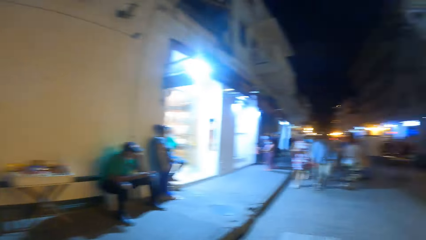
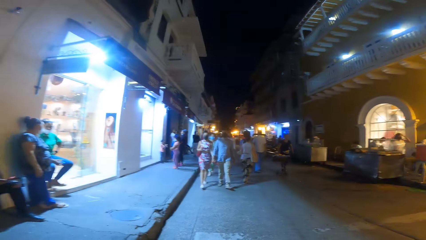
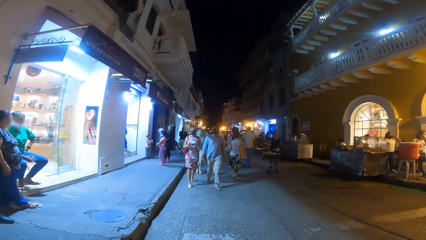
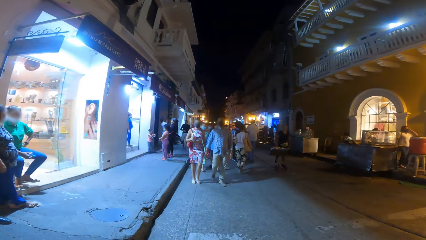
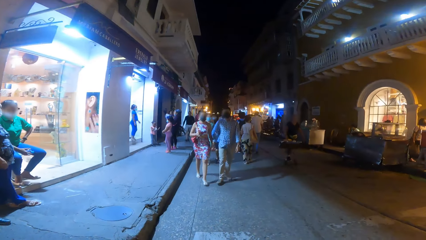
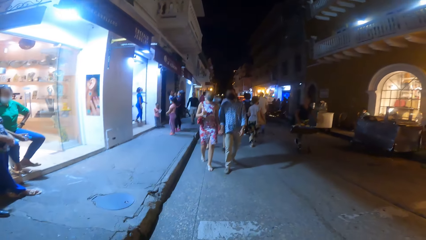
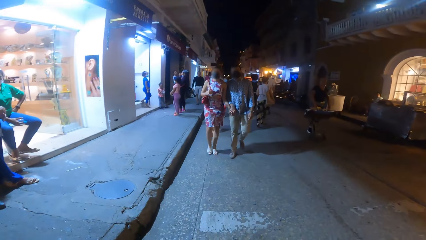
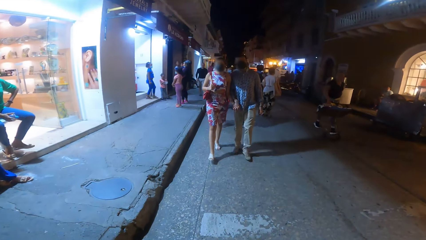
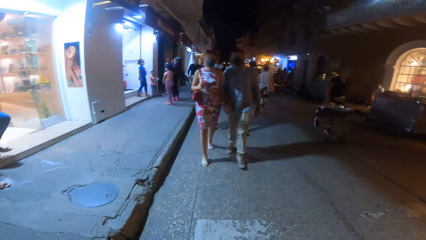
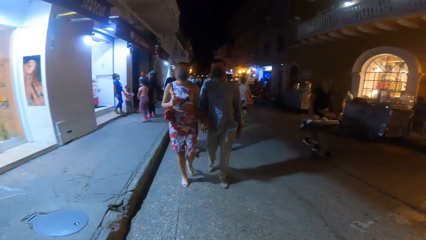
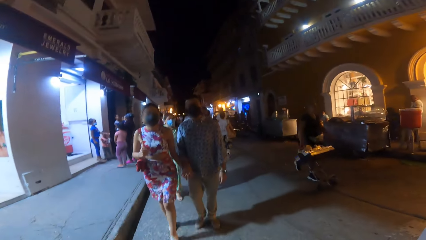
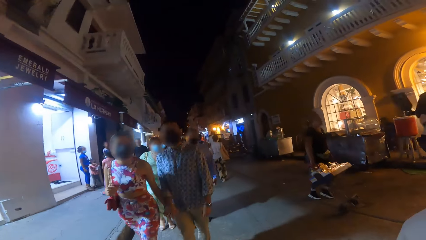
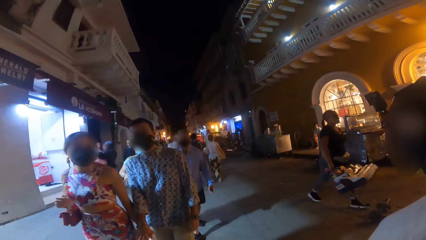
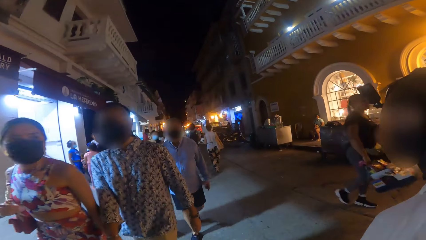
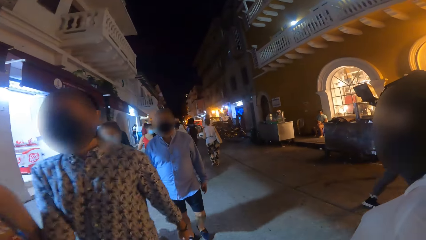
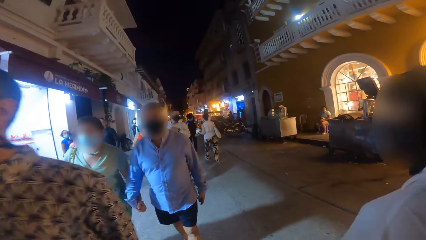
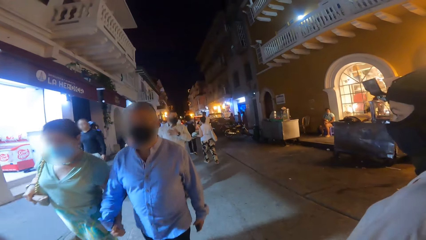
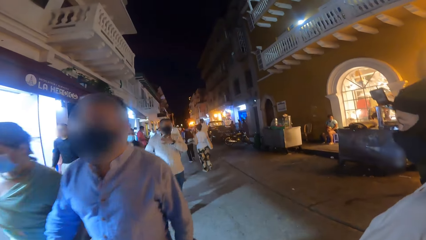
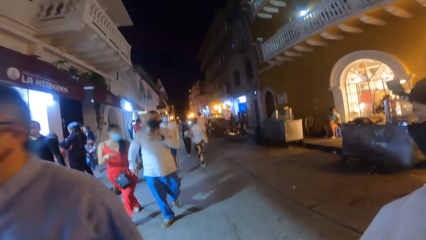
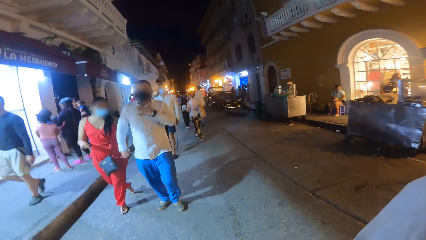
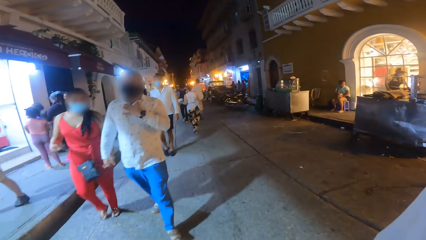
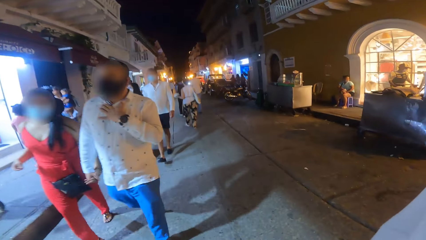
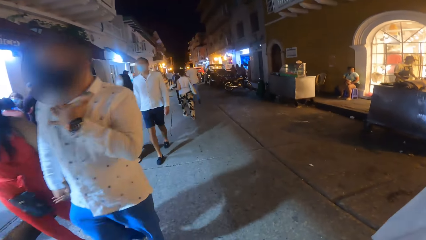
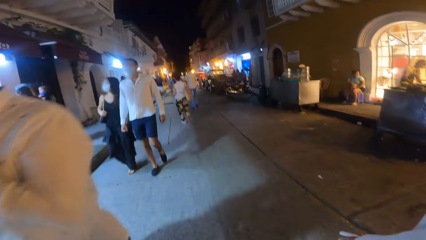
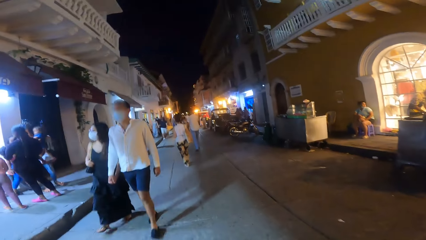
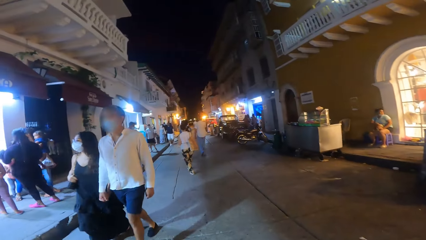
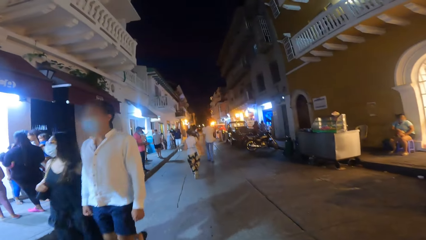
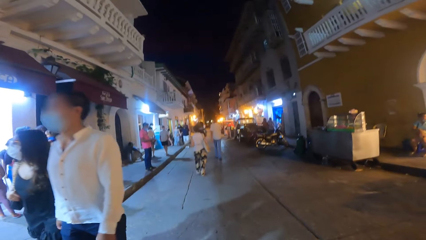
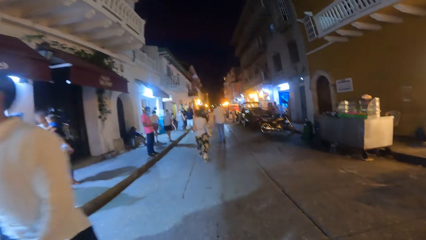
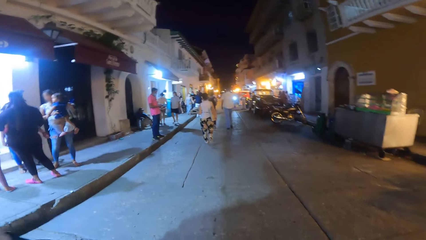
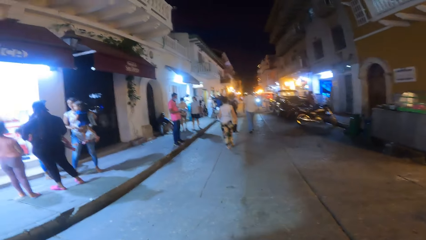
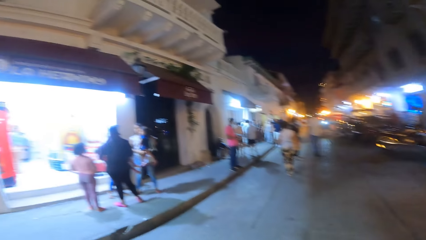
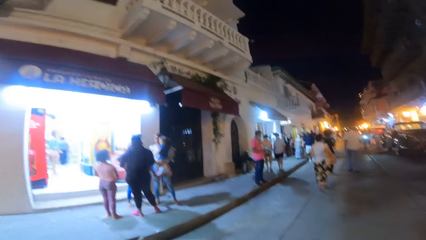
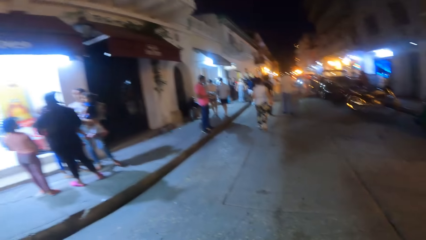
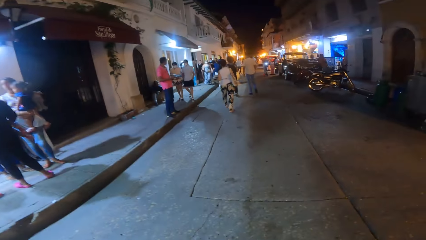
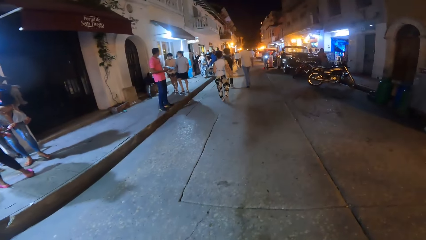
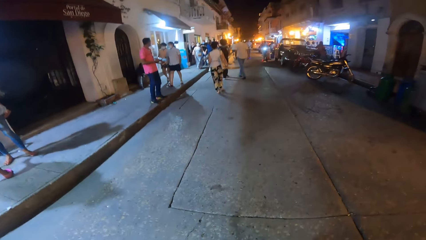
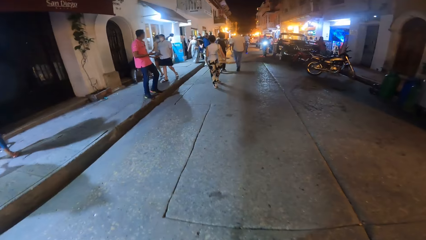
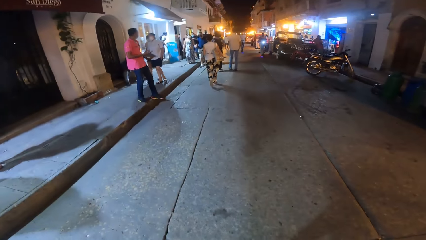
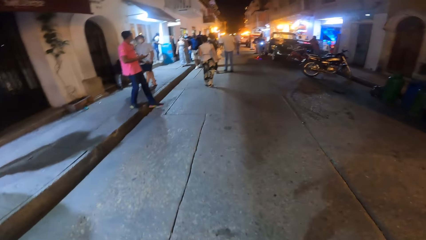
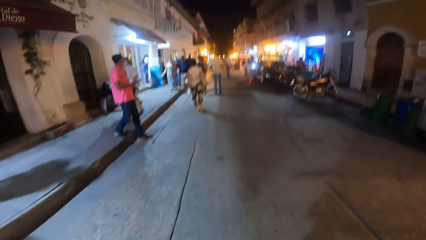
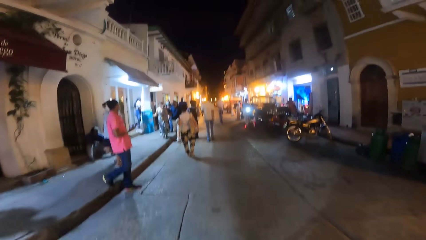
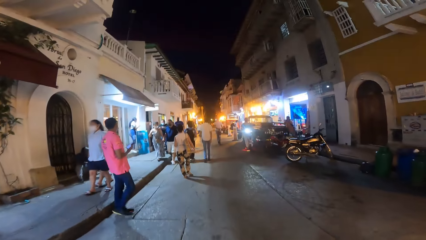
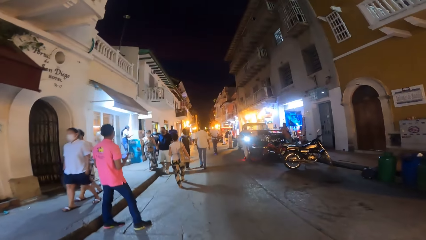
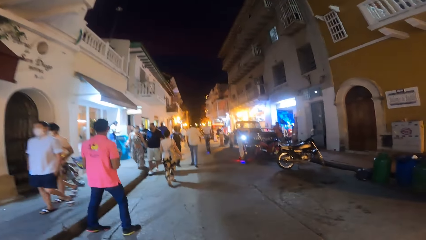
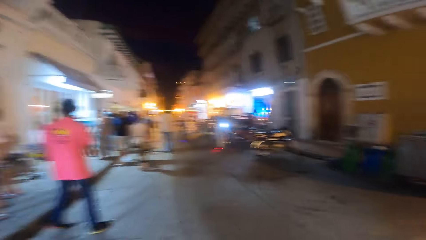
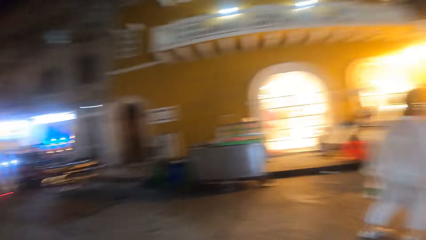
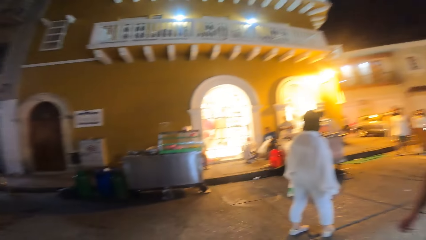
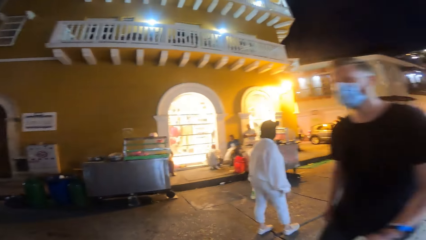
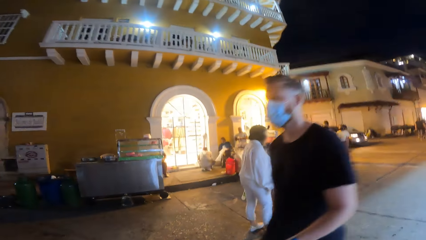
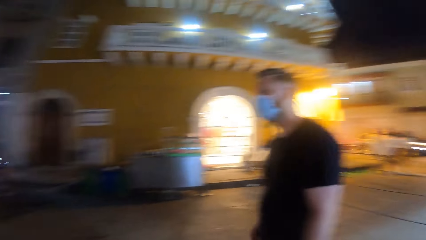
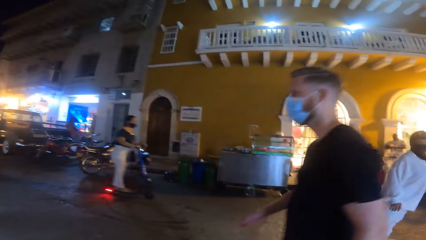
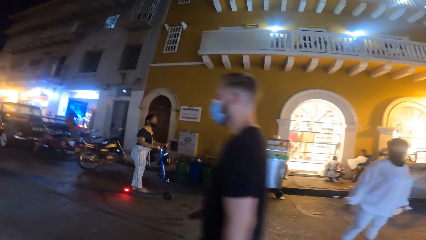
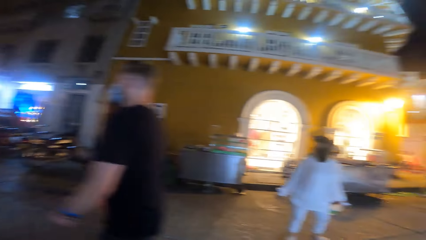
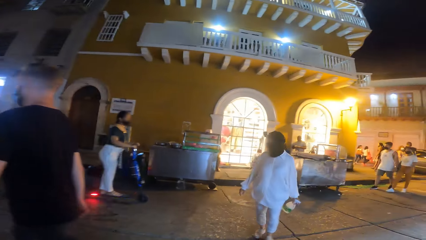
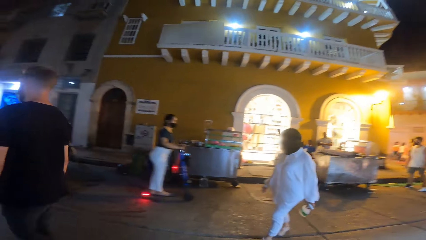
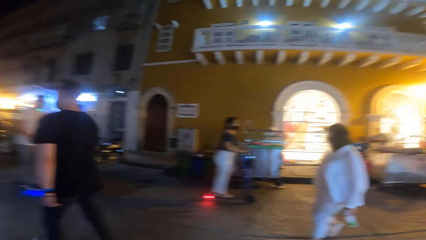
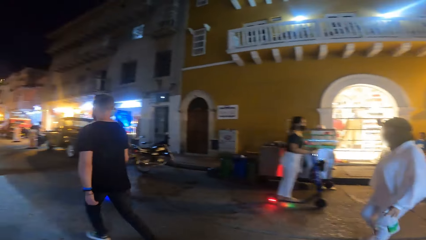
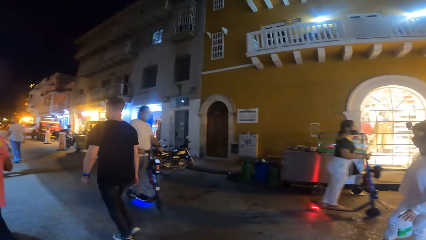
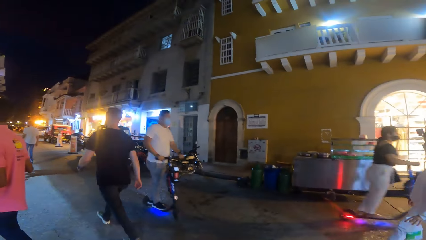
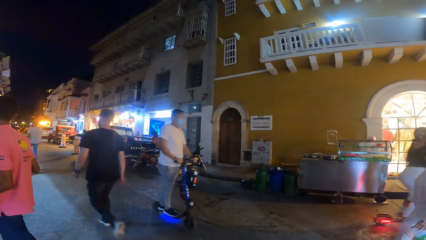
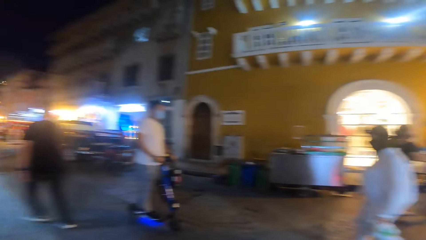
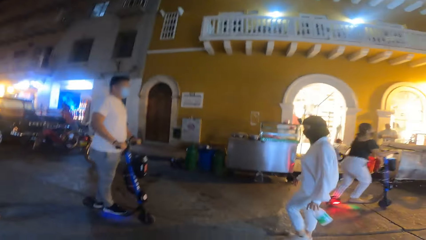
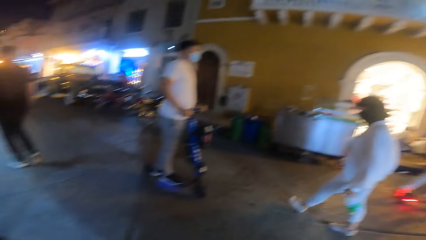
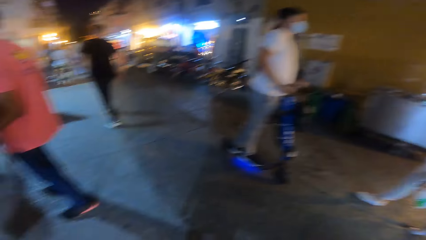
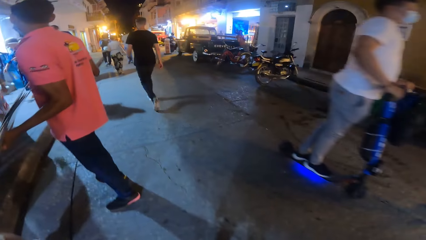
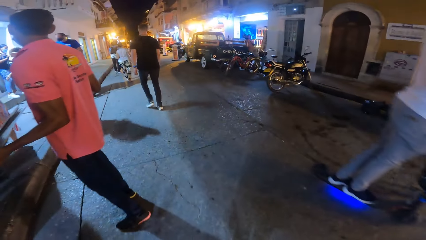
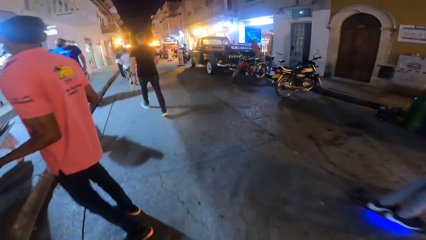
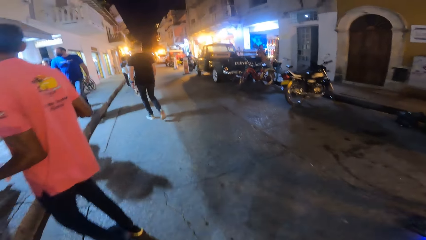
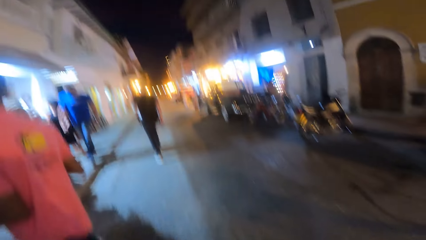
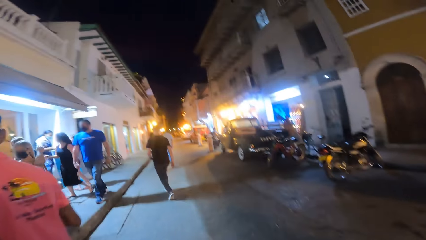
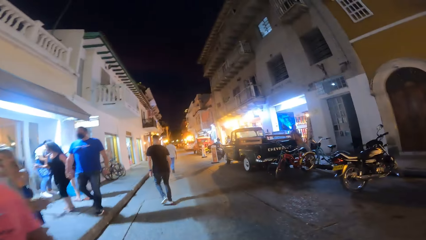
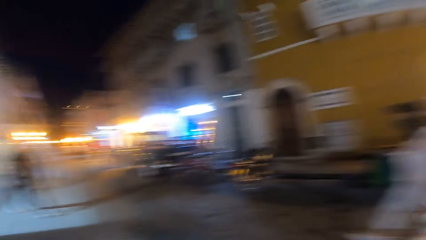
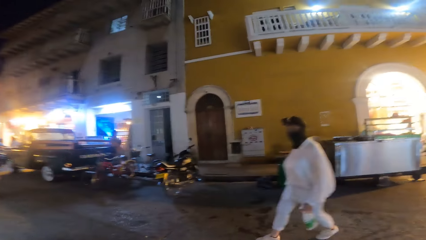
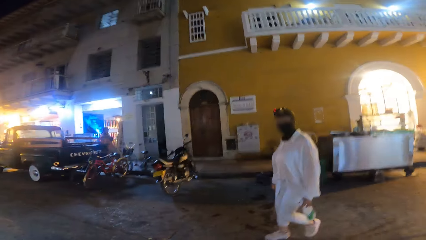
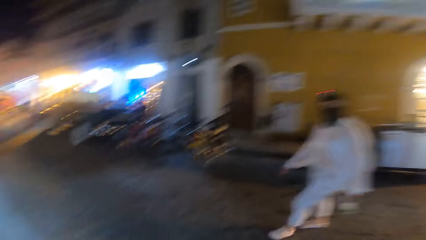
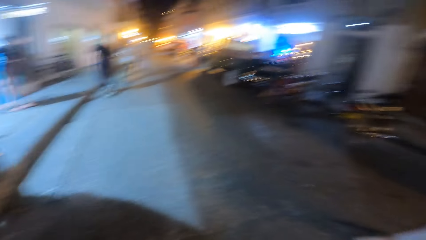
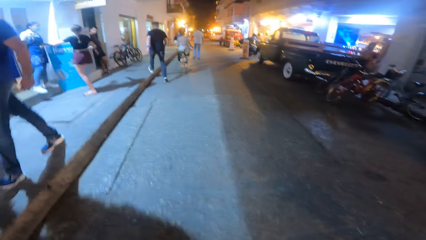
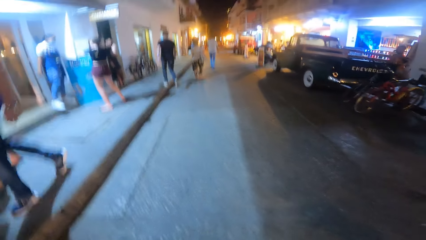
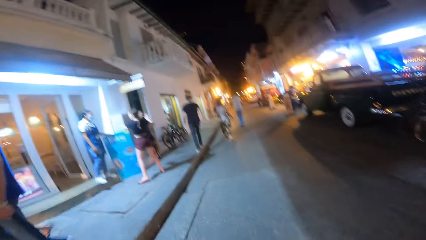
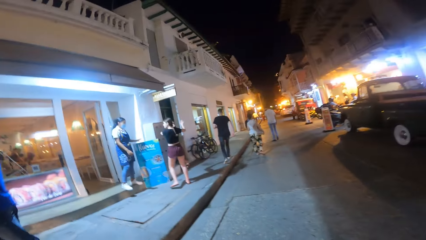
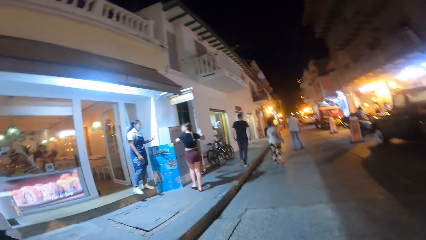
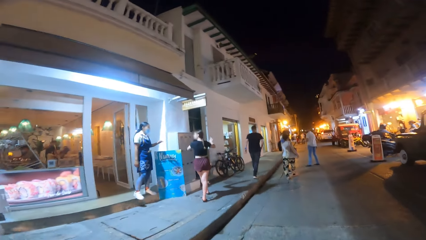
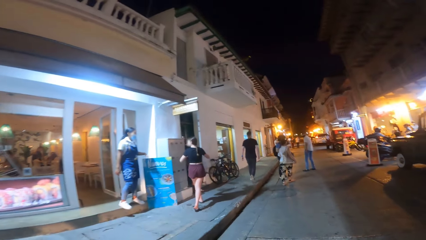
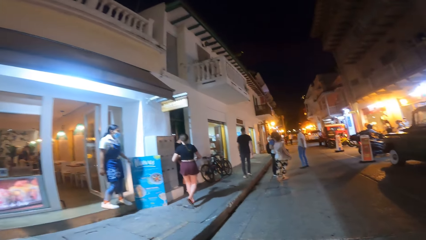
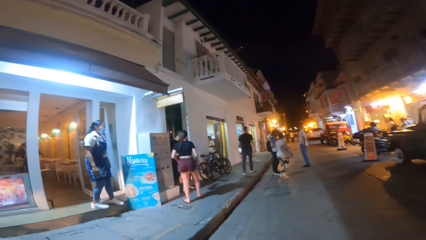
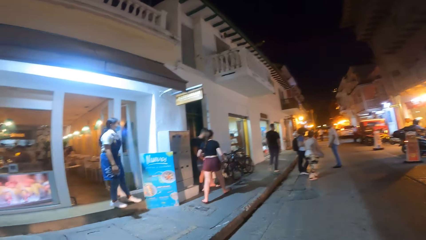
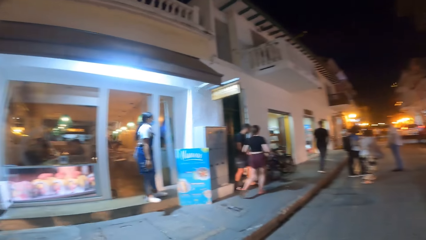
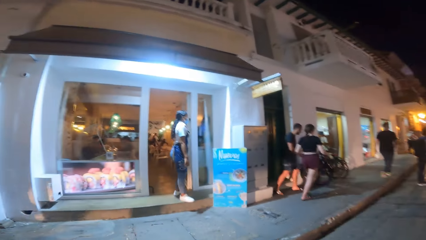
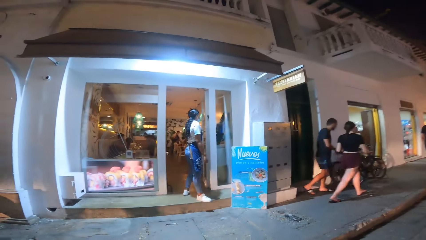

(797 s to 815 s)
A group of people walk past the camera wearer. A man walks past the camera wearer.
